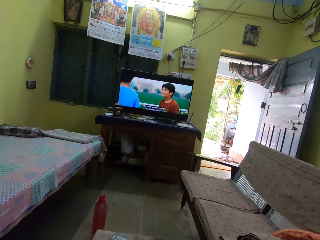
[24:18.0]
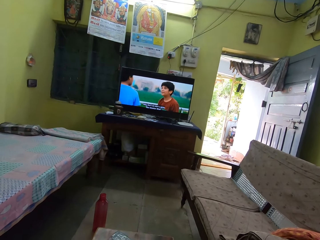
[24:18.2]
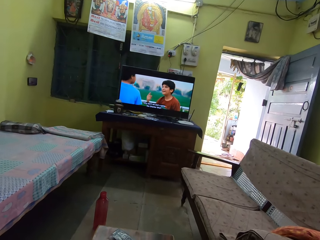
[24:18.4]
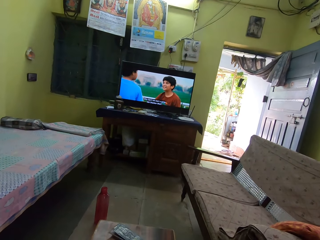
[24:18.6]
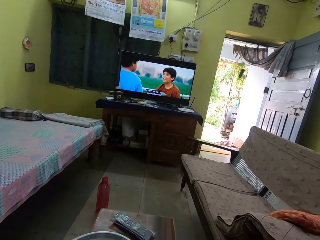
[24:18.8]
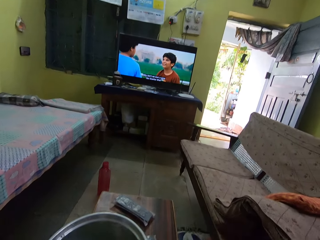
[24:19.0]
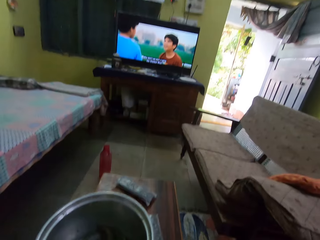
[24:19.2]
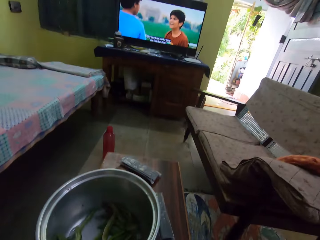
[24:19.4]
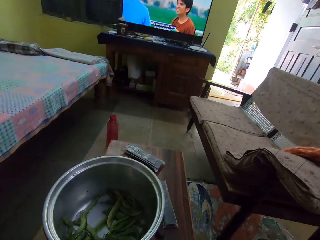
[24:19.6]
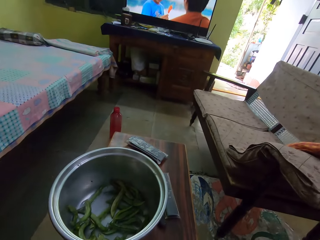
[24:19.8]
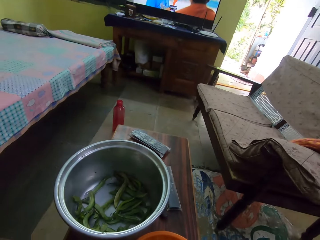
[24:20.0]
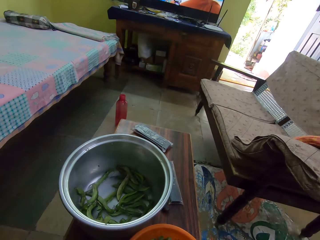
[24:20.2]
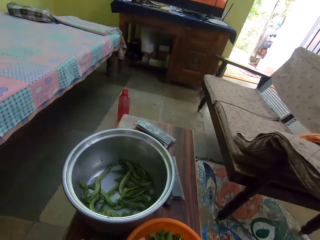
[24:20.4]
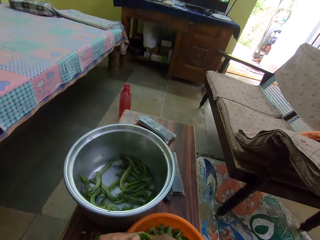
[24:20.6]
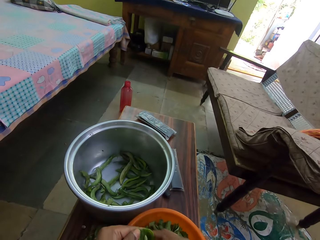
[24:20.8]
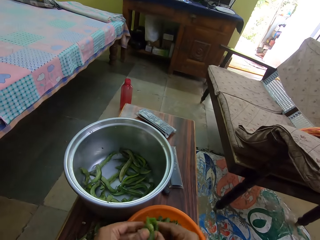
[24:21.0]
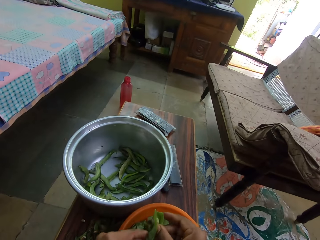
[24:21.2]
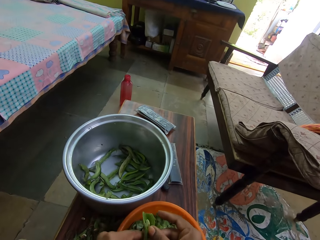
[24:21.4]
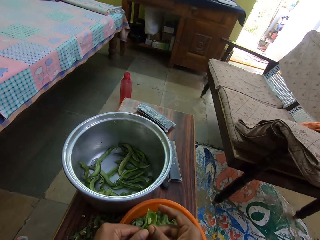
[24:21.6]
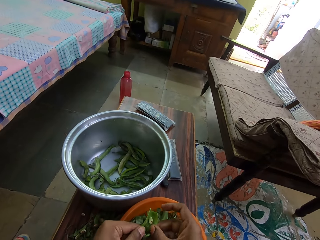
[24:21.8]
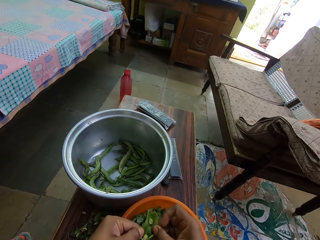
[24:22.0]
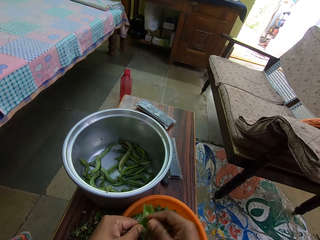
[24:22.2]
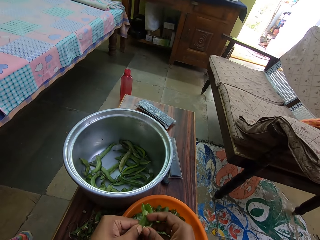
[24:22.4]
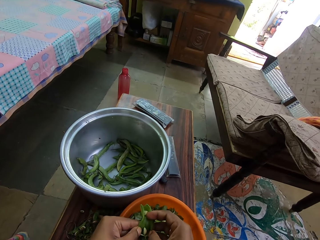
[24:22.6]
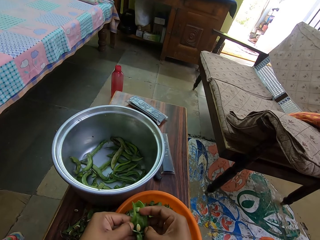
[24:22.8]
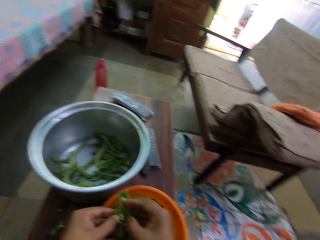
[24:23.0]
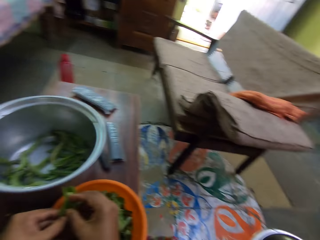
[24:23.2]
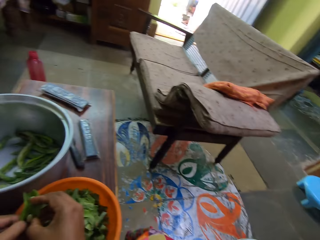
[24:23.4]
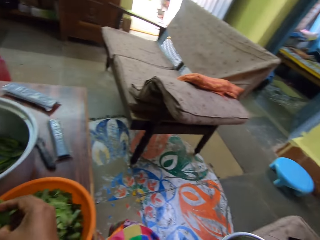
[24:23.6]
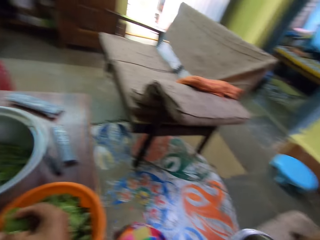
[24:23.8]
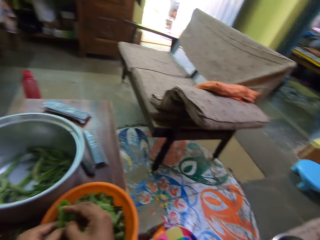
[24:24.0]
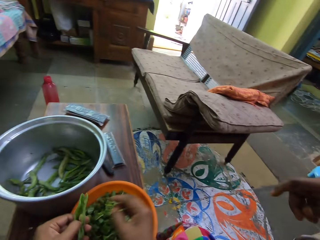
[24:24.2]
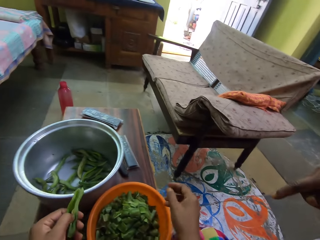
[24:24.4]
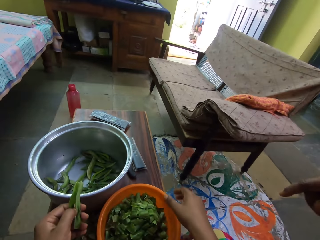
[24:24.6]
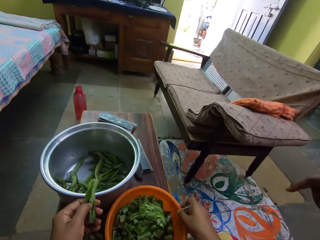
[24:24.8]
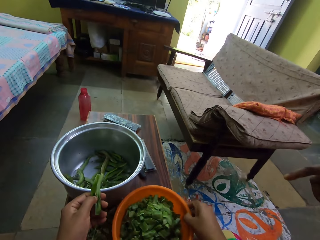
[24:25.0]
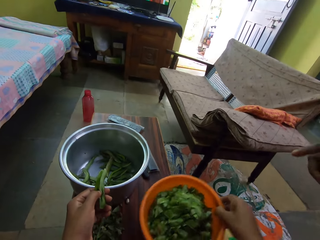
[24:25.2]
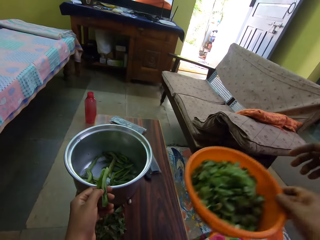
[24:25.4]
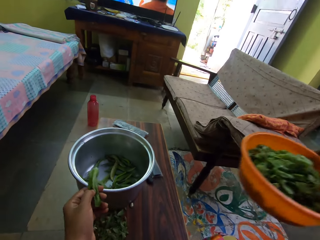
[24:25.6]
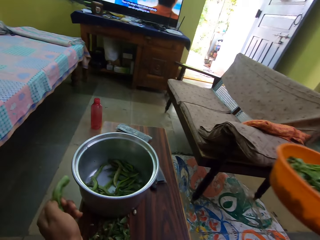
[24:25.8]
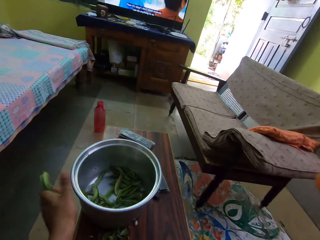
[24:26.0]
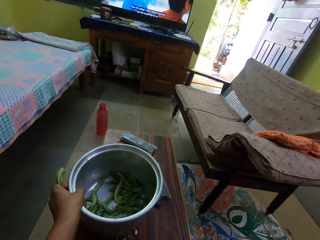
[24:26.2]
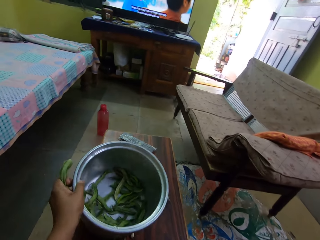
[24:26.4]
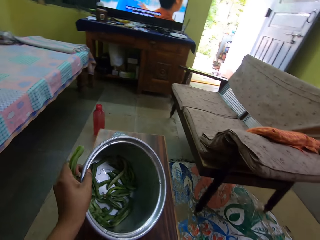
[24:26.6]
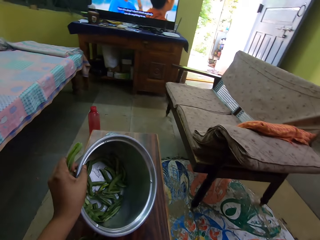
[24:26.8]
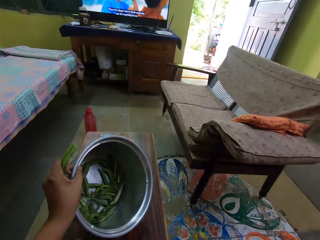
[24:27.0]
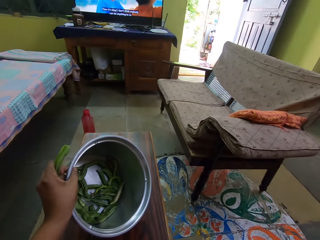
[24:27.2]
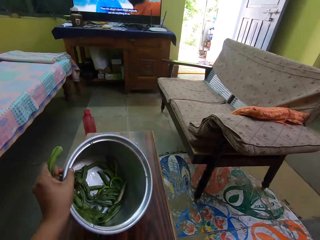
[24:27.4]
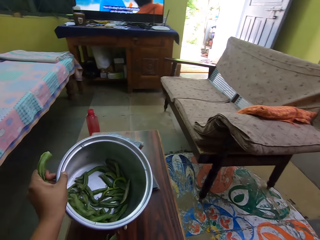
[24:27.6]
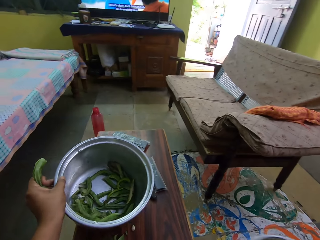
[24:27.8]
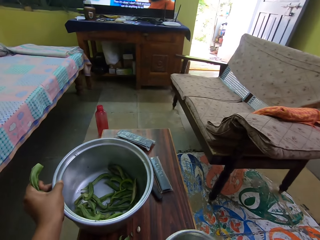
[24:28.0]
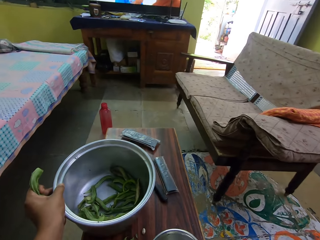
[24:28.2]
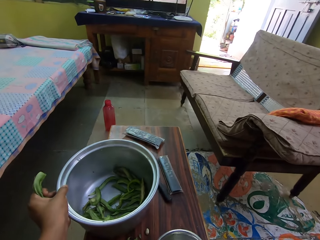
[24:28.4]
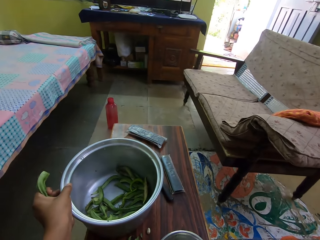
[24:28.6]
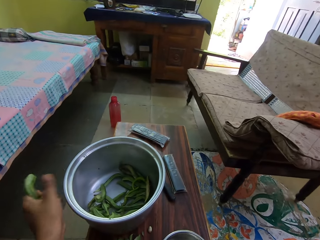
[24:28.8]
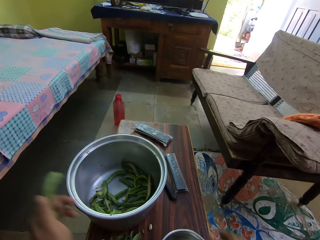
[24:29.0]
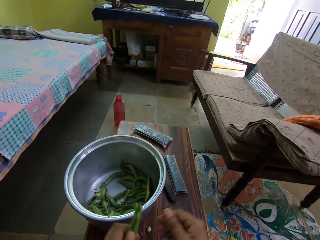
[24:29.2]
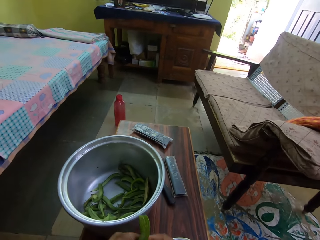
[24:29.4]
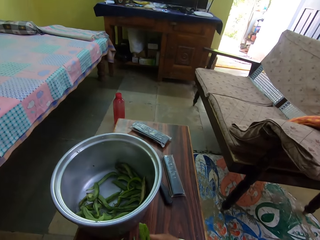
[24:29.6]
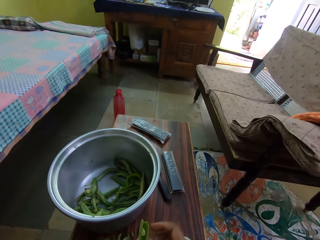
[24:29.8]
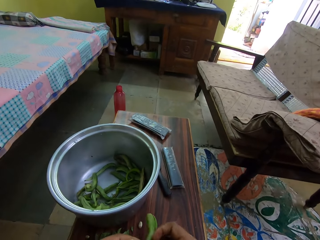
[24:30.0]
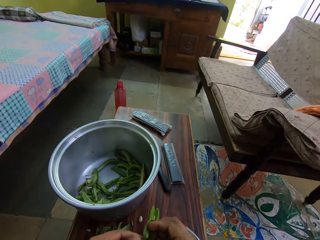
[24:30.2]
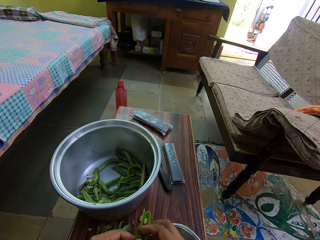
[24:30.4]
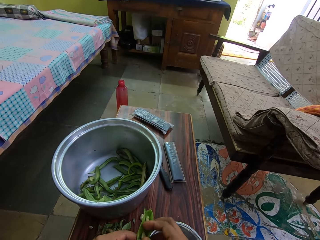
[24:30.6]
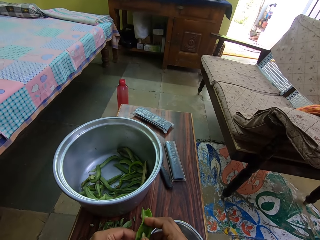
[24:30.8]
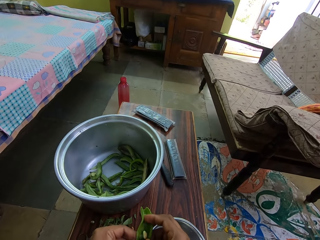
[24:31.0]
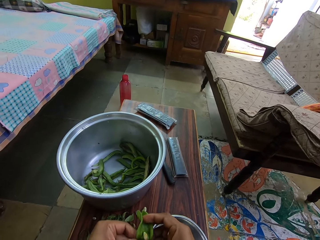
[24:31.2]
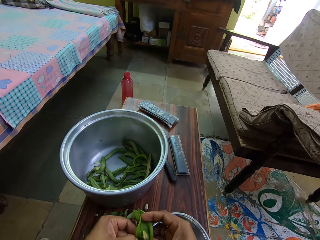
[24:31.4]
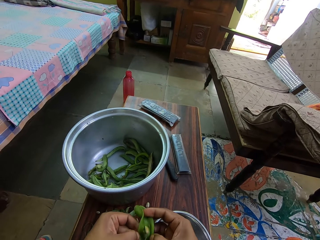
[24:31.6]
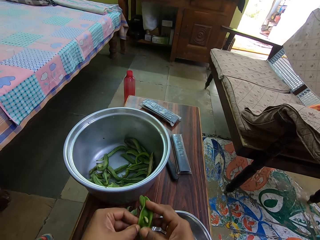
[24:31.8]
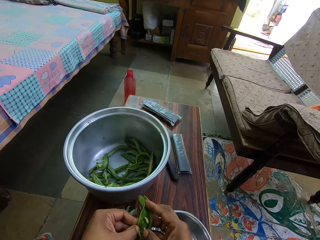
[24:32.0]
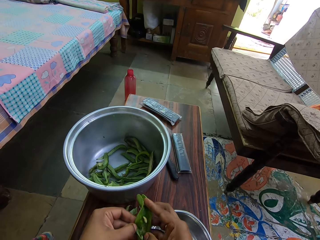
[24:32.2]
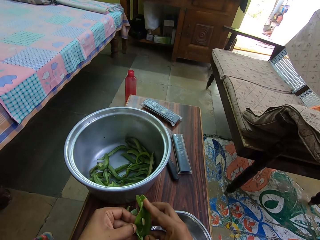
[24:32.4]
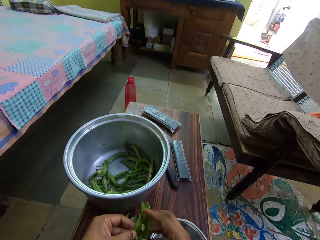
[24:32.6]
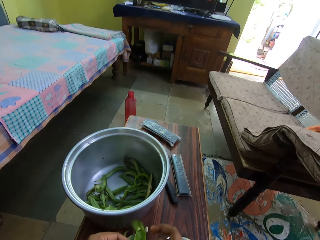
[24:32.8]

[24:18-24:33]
The camera wearer removes peas from the pod. They look aside. They look at the basin. They give out the vegetable. They tilt the pot. They put the pot down. They remove peas from the pod.

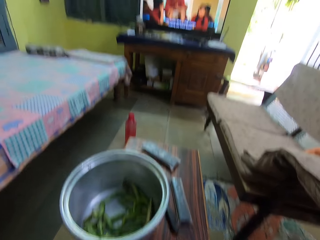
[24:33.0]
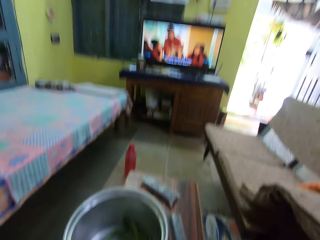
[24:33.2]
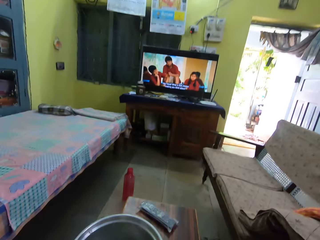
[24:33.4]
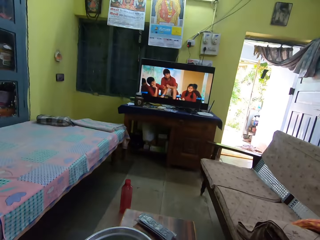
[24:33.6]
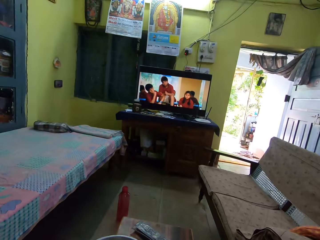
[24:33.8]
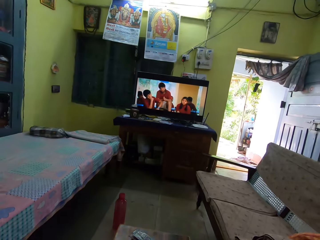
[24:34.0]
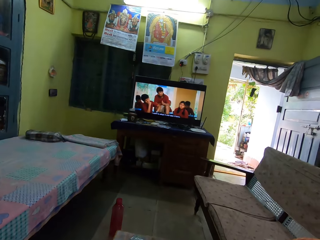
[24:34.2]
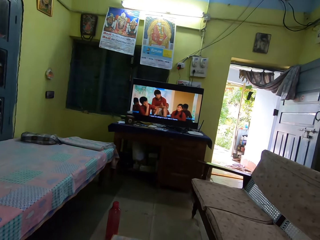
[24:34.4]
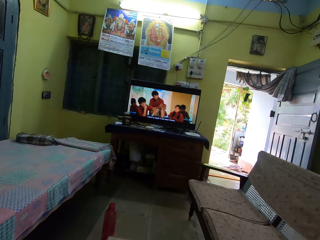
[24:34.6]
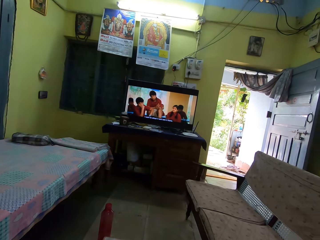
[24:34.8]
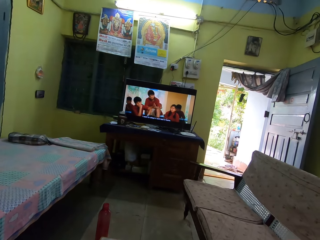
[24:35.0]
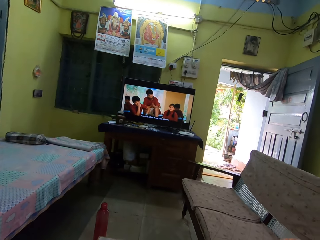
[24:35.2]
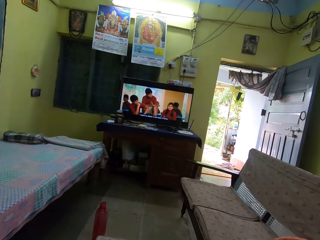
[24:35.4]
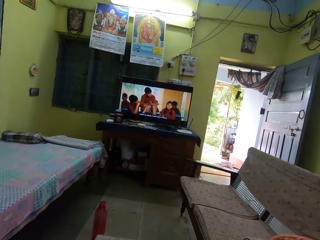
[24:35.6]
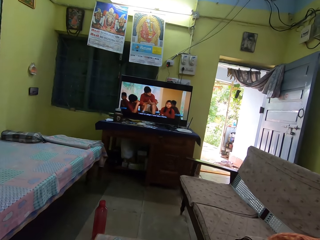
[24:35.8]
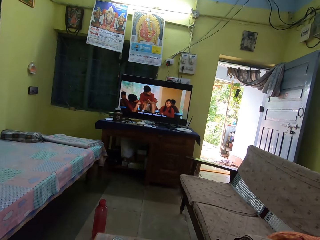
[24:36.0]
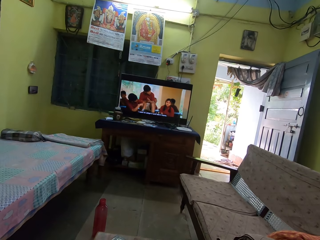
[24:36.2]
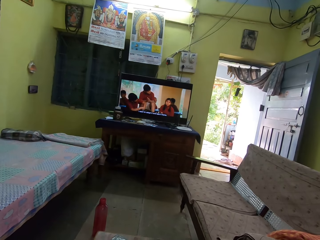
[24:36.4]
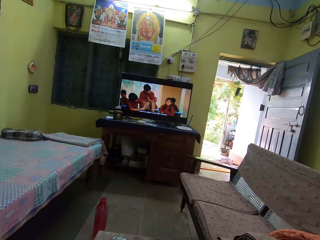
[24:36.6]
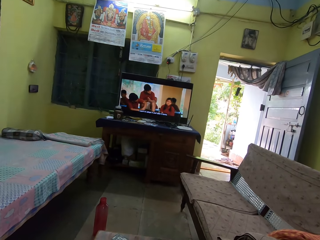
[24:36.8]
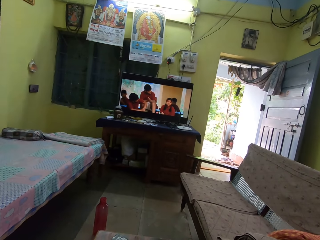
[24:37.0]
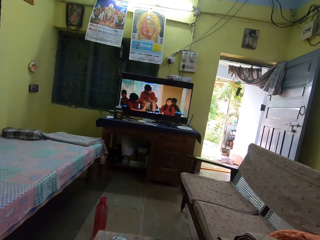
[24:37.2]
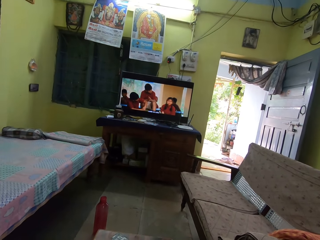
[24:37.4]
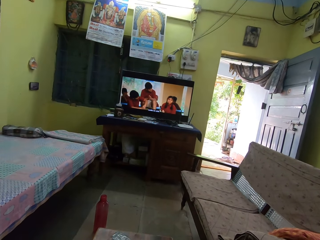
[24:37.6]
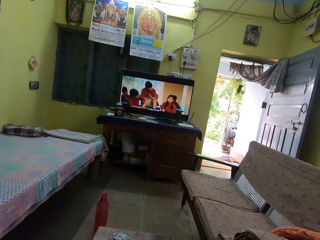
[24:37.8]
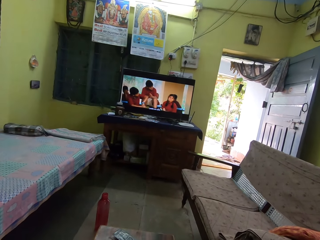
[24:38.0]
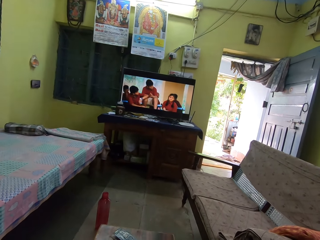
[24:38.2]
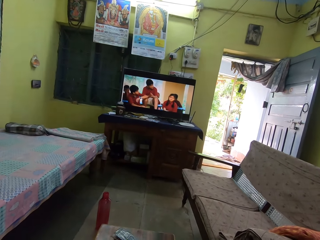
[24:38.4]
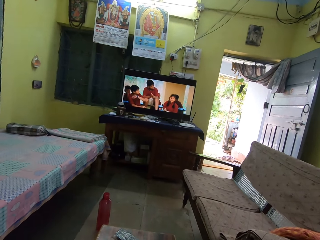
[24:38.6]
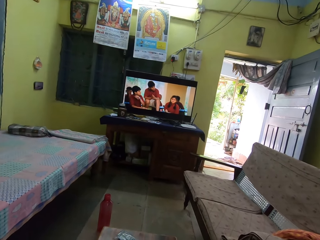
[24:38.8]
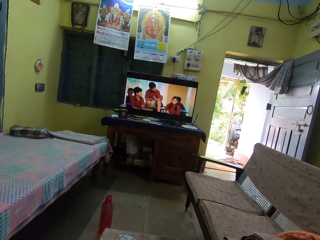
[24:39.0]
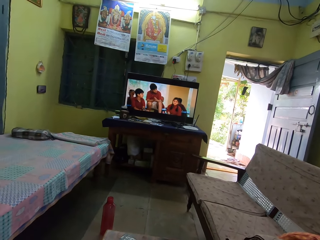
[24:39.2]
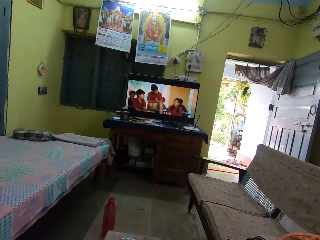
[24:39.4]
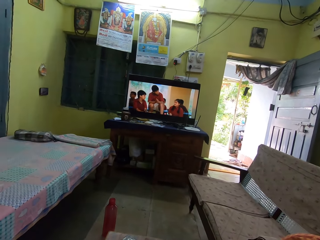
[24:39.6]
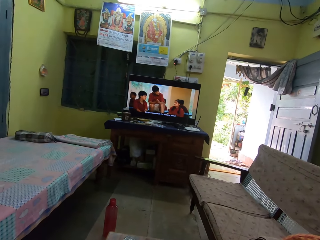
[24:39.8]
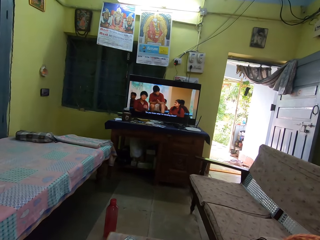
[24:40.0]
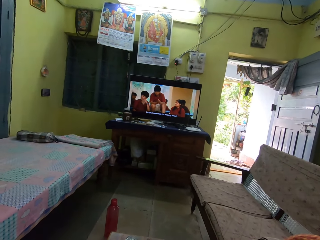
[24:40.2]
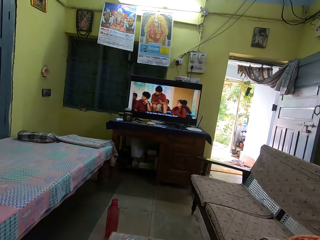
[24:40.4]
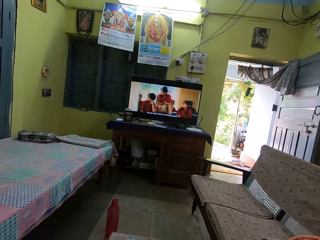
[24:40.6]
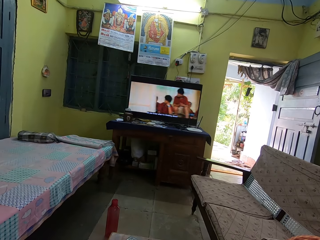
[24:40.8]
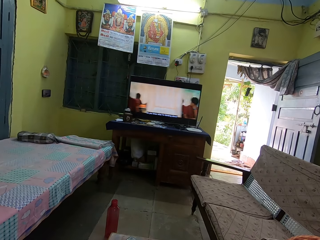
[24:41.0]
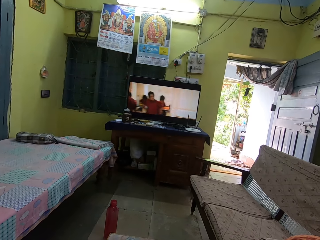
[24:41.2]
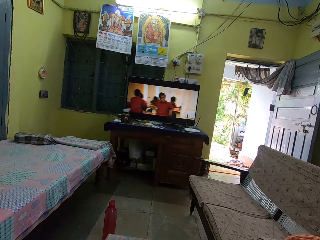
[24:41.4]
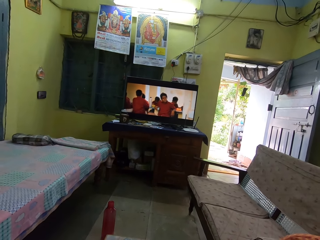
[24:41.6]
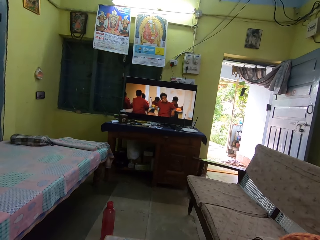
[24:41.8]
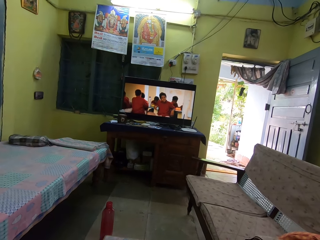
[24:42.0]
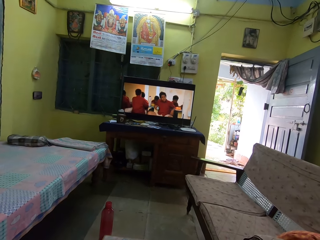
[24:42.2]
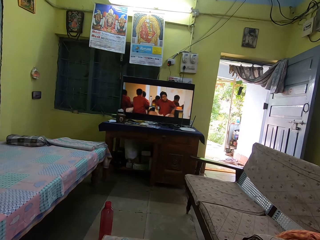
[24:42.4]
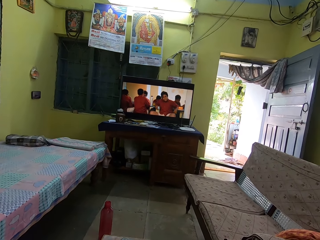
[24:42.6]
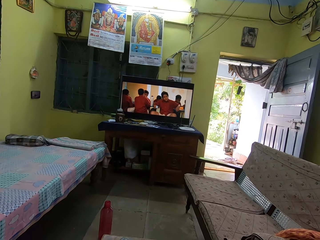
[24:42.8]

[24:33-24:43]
The camera wearer looks at the television.
